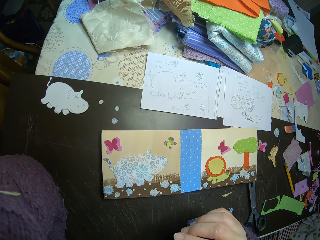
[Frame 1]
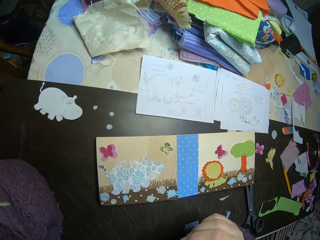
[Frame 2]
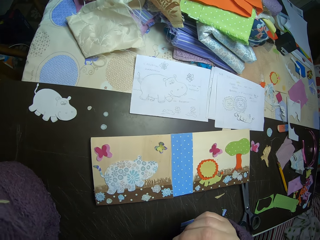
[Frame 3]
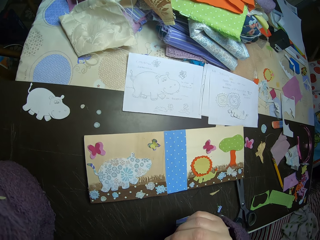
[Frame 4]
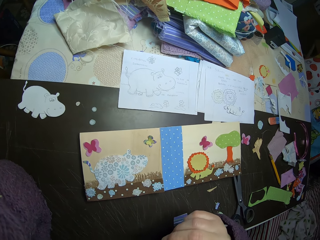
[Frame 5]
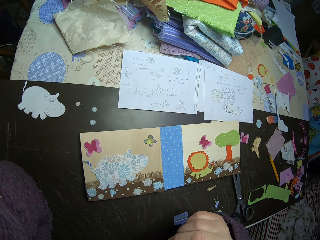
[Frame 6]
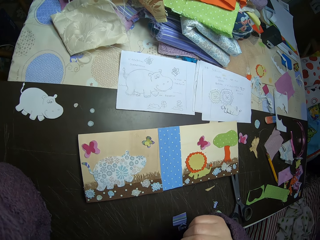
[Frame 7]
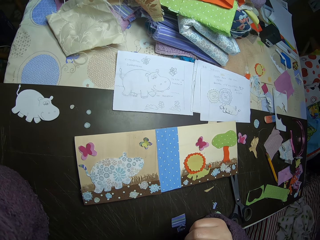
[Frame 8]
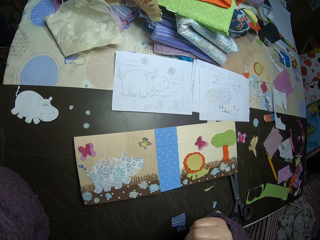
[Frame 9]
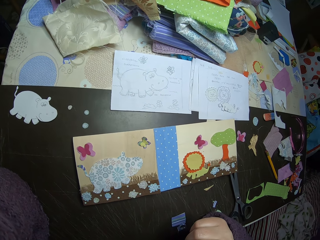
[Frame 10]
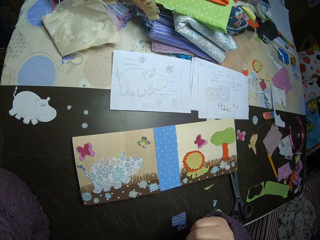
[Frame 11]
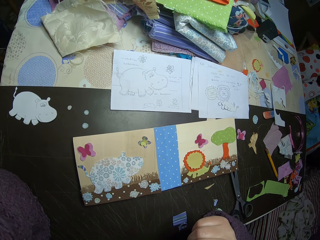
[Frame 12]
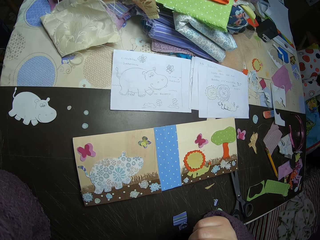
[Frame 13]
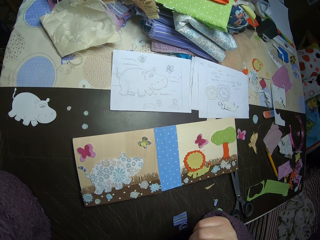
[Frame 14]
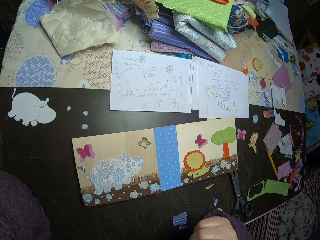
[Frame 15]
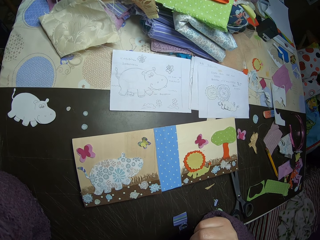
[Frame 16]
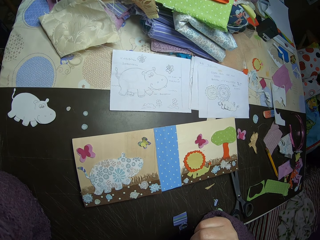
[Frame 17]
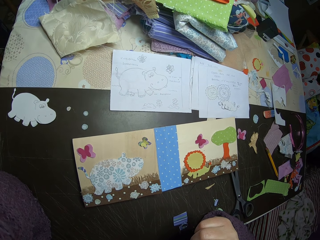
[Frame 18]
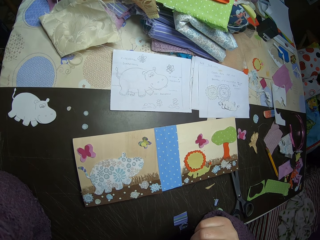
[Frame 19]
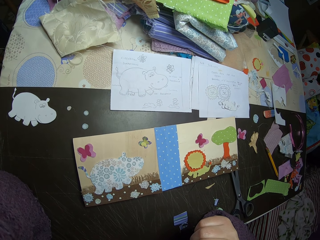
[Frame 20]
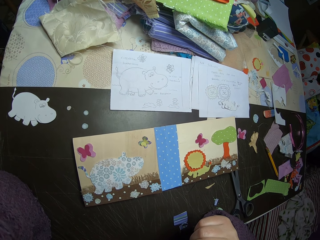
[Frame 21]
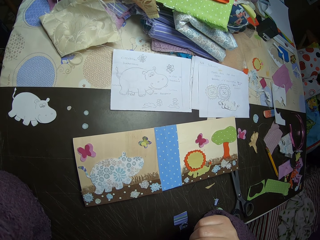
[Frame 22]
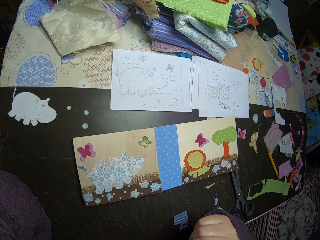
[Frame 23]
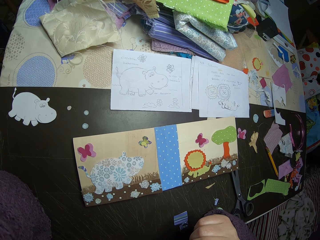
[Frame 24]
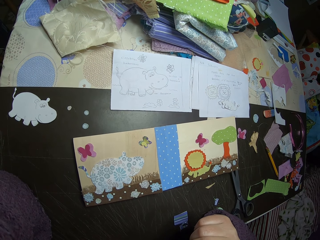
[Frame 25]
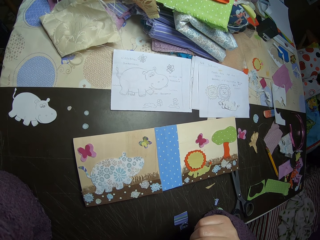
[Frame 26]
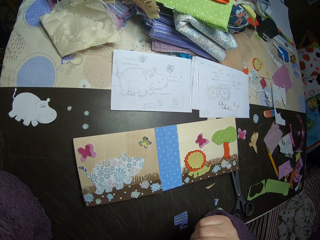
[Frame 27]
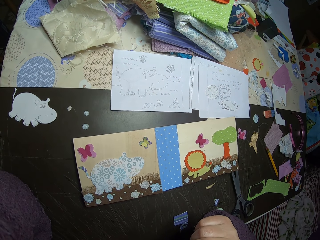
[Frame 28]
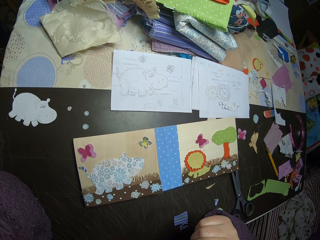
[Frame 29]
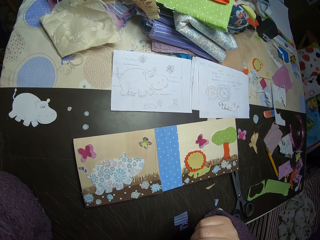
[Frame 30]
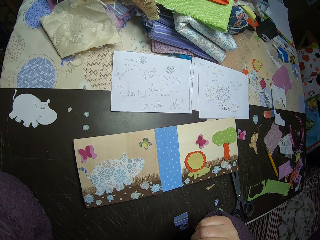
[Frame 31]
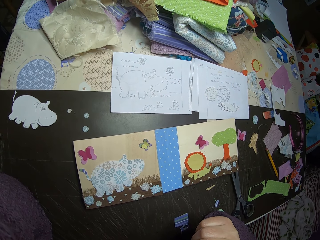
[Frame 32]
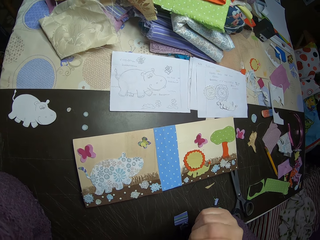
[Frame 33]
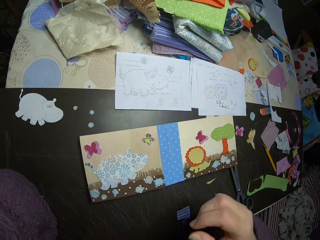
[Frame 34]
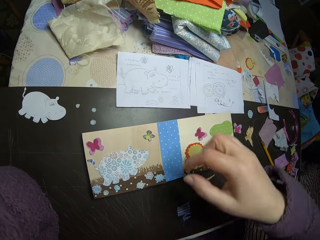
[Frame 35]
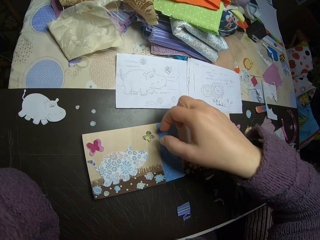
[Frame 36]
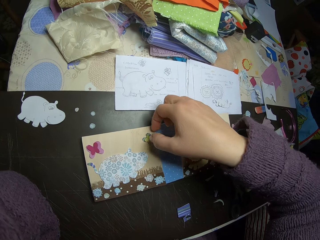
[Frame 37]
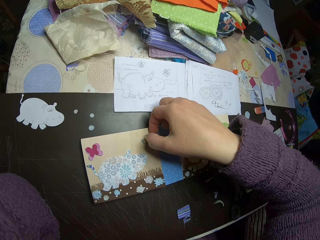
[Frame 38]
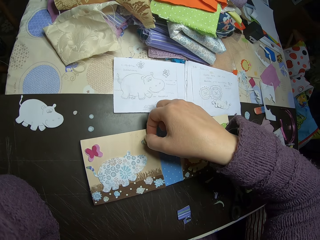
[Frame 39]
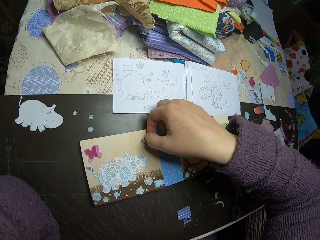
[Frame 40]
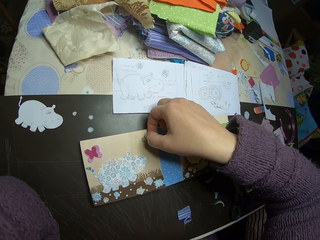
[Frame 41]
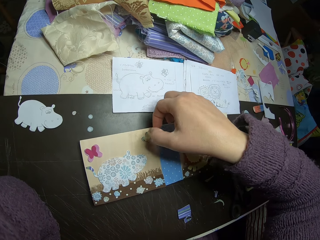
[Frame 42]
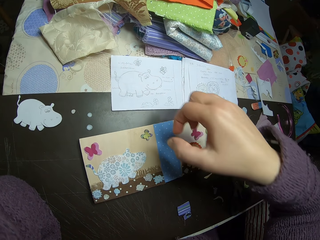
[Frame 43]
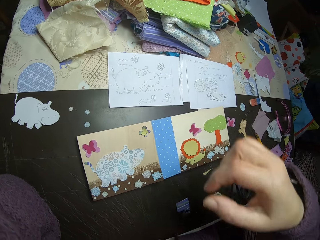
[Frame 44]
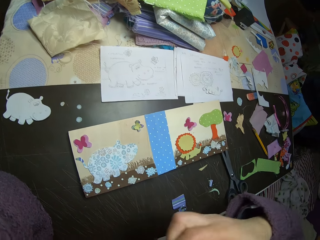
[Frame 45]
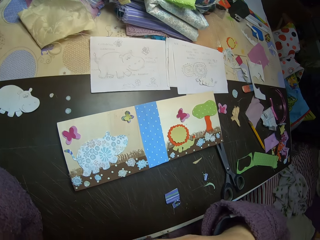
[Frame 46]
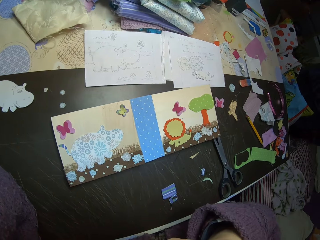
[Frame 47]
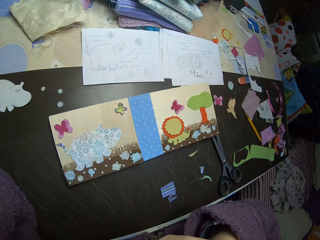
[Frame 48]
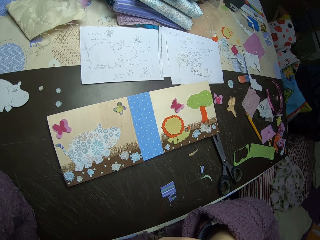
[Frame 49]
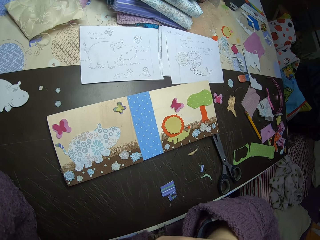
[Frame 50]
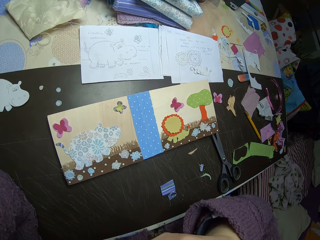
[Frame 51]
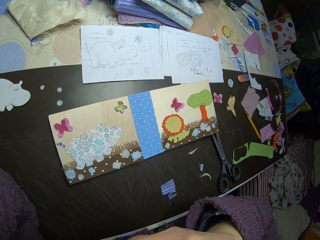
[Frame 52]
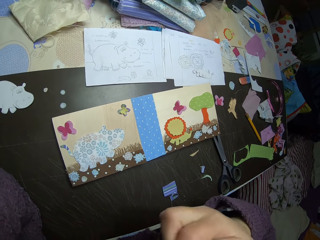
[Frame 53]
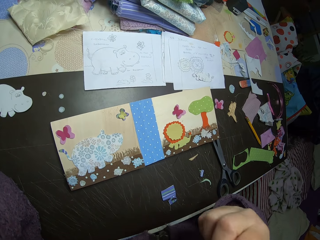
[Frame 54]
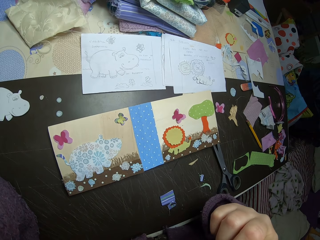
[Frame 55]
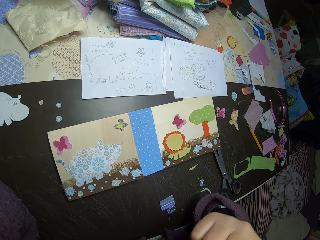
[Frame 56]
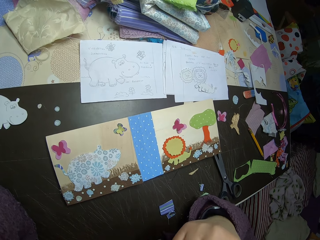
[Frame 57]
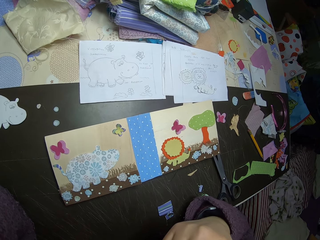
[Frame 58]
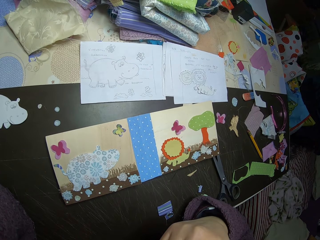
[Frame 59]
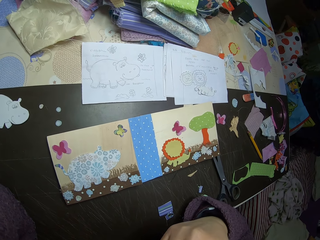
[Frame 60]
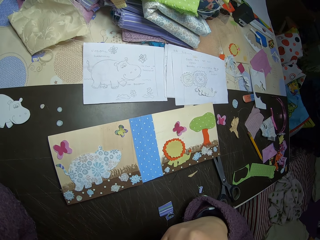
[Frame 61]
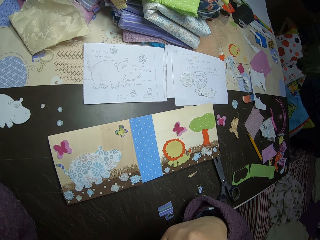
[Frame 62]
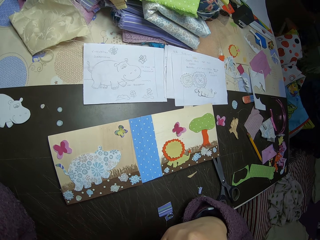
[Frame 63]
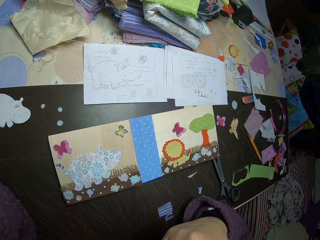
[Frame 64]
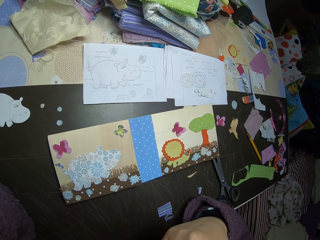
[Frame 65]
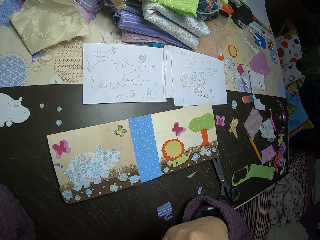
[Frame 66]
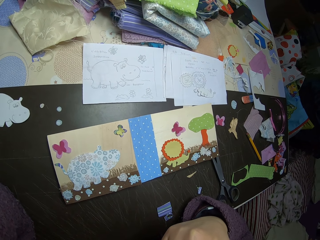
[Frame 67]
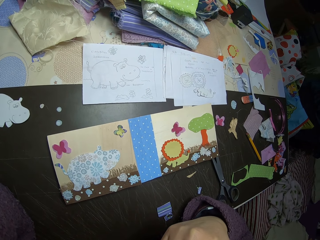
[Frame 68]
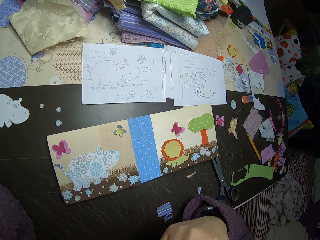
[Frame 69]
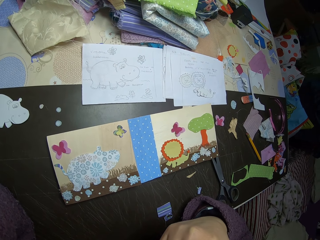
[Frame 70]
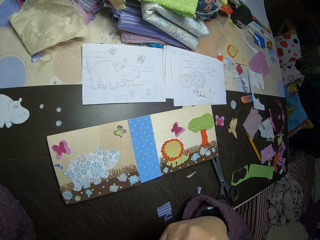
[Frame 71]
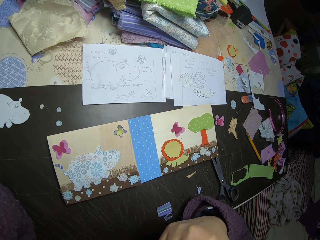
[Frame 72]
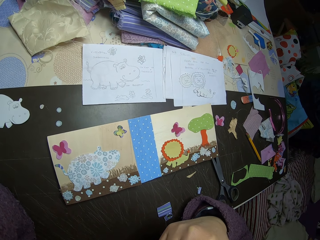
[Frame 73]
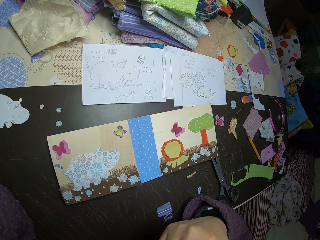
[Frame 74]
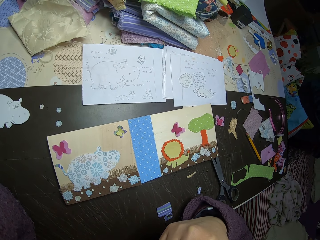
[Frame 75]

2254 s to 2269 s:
The camera wearer looks at the manilla paper. They move a design with a right hand finger. They look at the manilla paper and rest the right elbow on the table.

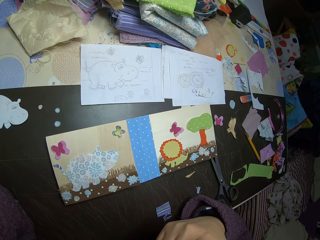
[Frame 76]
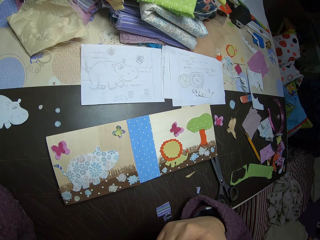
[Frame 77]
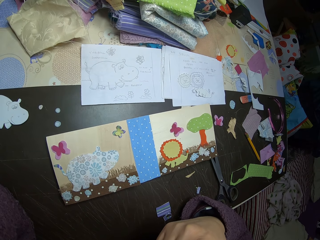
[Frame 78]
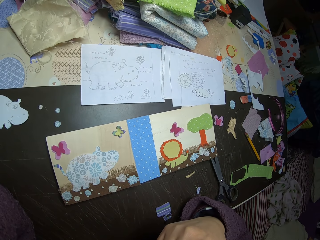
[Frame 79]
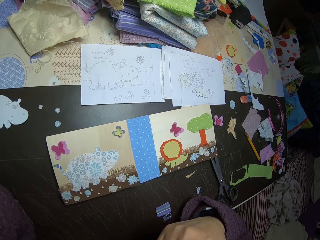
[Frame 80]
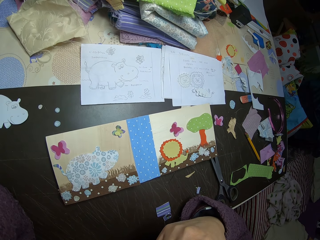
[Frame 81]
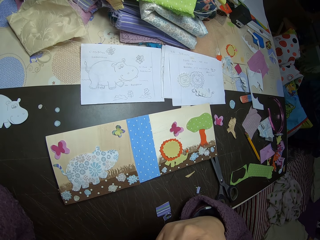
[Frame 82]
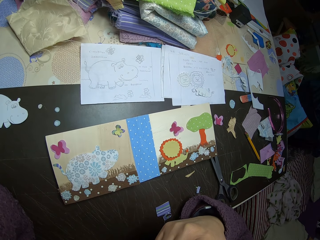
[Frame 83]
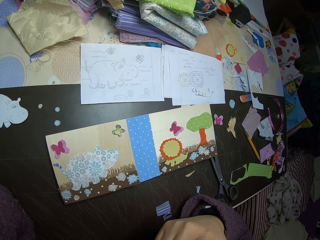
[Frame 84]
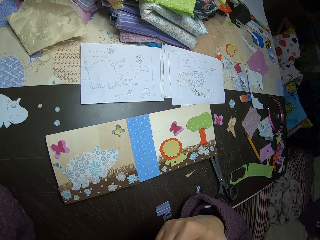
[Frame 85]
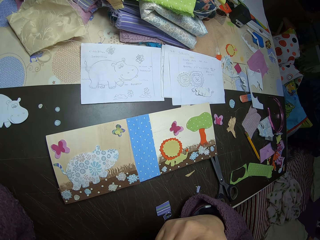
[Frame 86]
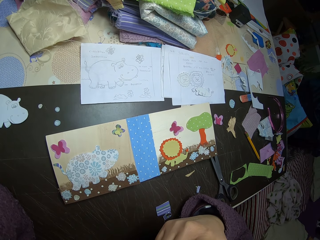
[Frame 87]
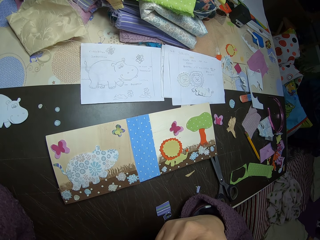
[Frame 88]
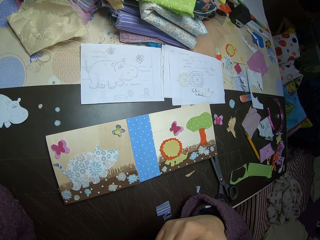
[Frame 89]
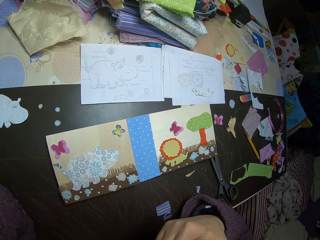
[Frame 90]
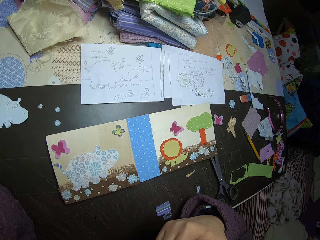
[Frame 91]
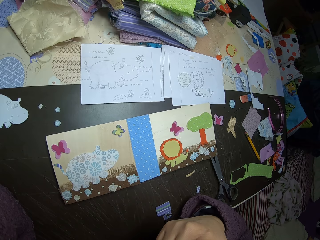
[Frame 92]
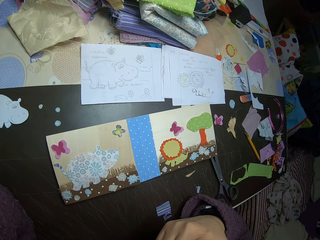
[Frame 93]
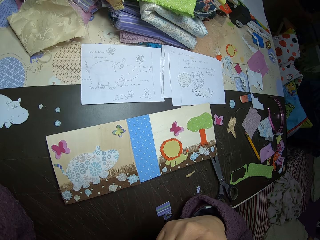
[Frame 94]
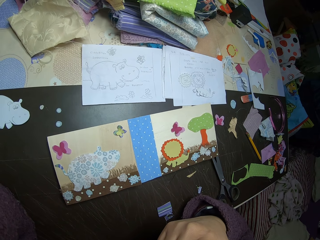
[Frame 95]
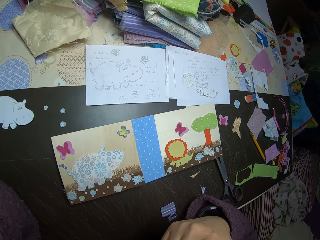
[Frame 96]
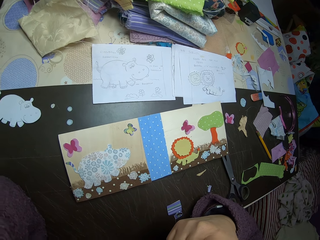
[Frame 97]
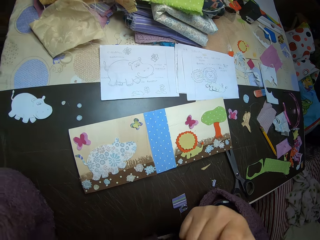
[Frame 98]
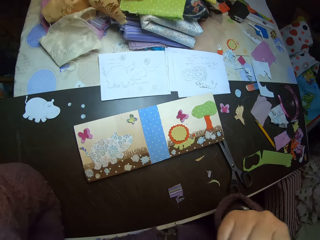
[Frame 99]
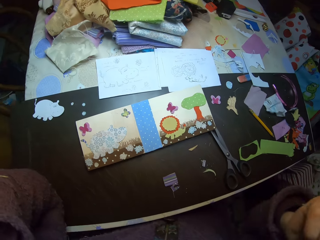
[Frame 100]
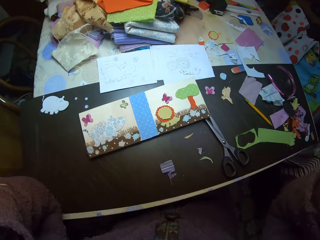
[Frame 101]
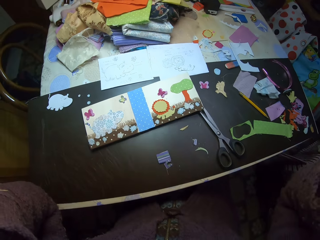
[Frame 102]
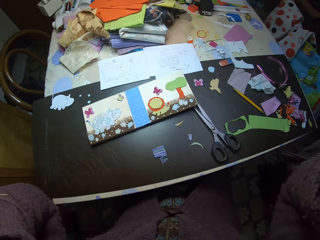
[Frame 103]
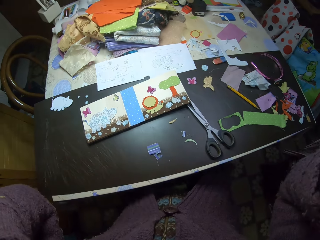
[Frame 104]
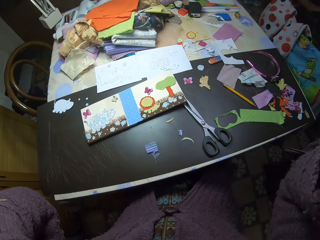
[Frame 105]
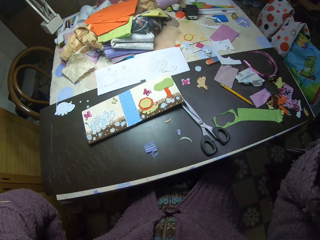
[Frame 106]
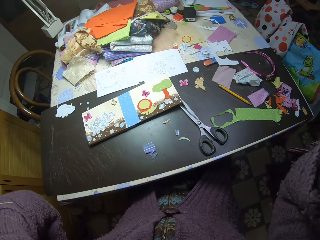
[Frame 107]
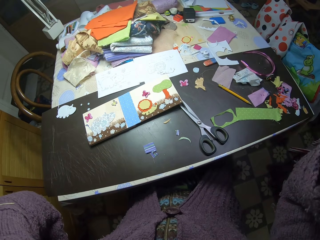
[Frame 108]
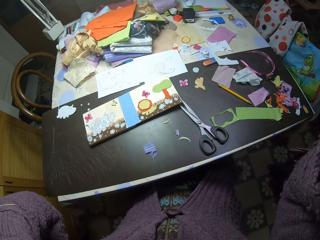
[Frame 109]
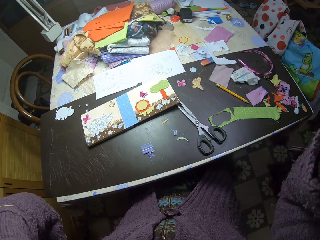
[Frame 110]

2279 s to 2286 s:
The camera wearer touches the face.
